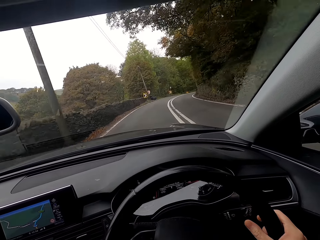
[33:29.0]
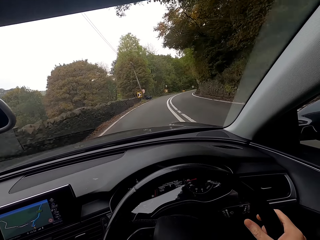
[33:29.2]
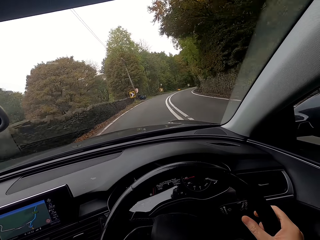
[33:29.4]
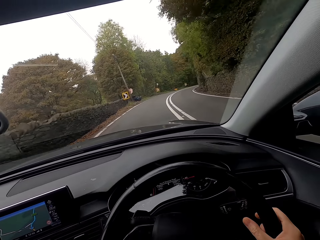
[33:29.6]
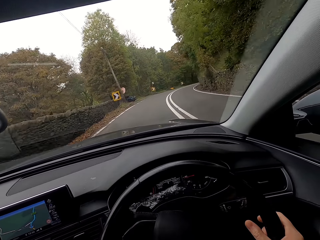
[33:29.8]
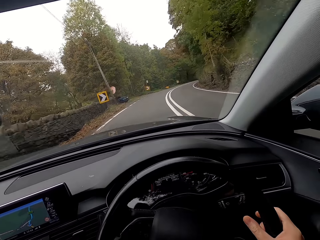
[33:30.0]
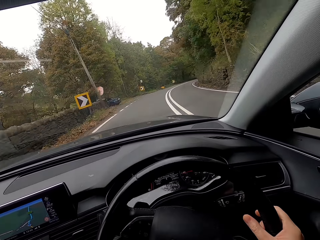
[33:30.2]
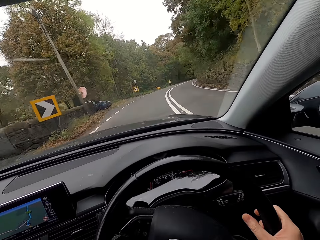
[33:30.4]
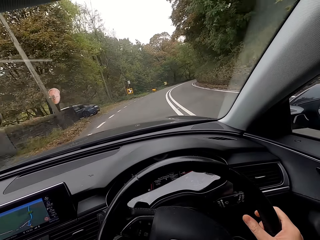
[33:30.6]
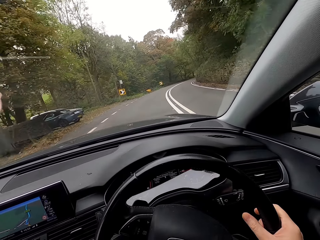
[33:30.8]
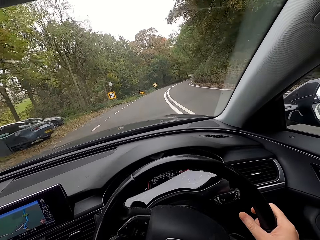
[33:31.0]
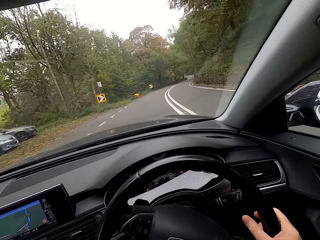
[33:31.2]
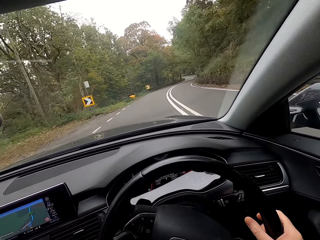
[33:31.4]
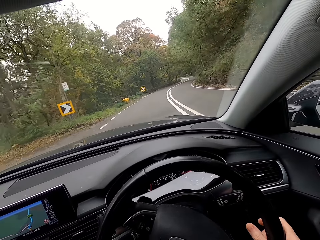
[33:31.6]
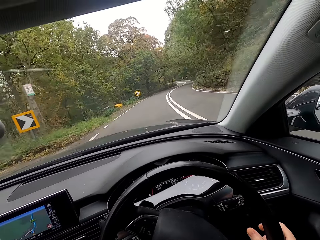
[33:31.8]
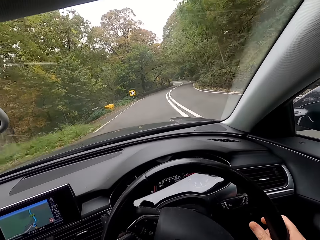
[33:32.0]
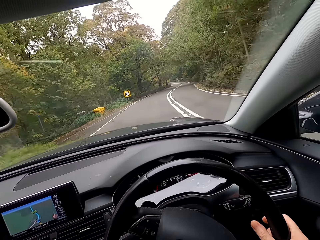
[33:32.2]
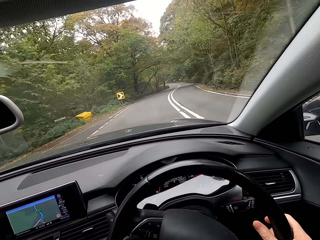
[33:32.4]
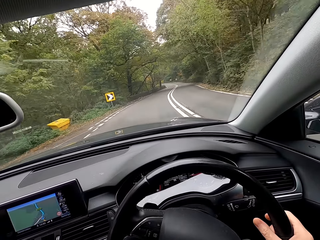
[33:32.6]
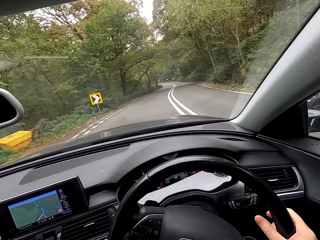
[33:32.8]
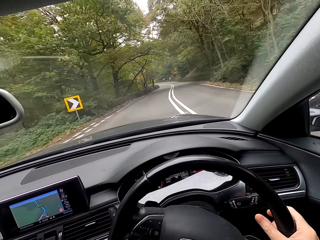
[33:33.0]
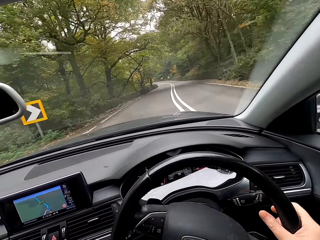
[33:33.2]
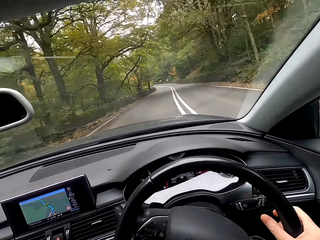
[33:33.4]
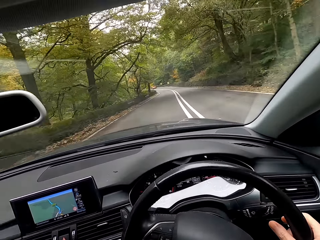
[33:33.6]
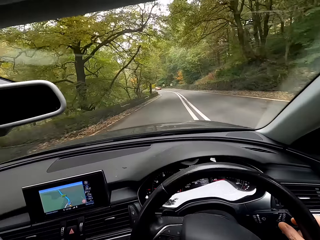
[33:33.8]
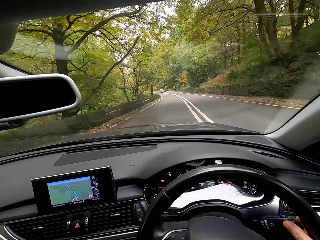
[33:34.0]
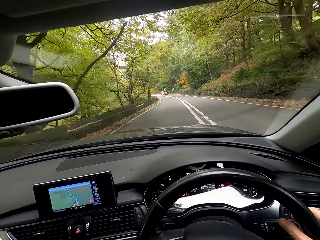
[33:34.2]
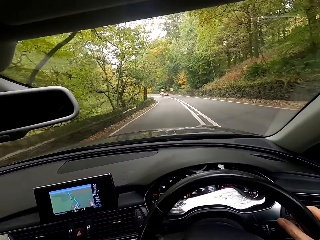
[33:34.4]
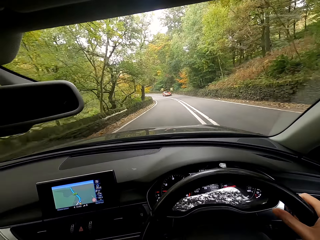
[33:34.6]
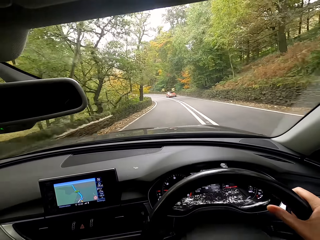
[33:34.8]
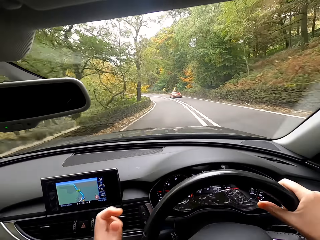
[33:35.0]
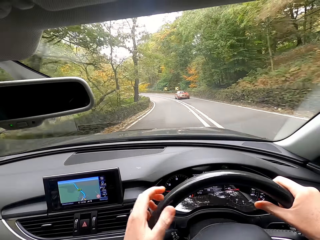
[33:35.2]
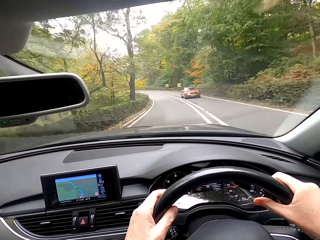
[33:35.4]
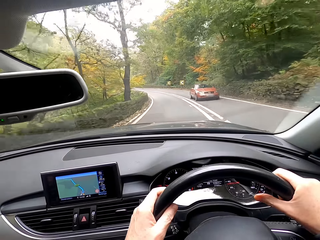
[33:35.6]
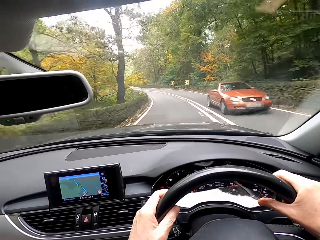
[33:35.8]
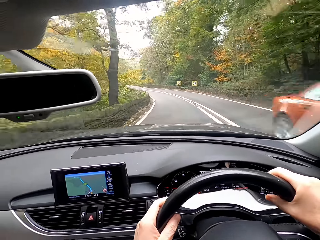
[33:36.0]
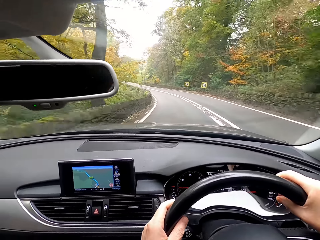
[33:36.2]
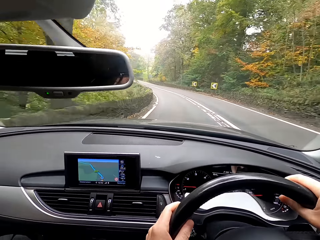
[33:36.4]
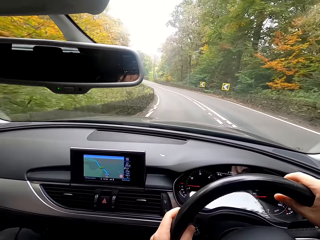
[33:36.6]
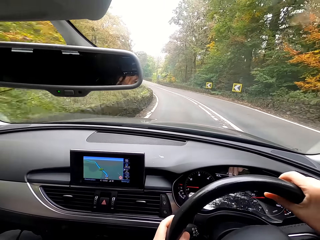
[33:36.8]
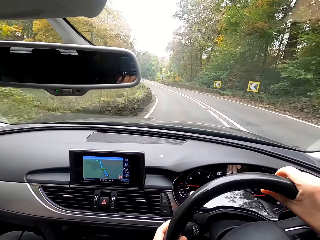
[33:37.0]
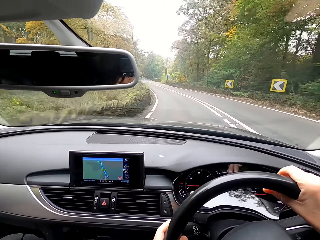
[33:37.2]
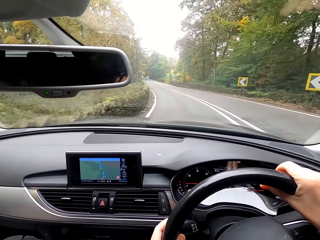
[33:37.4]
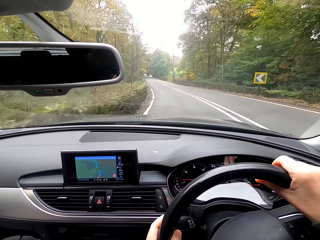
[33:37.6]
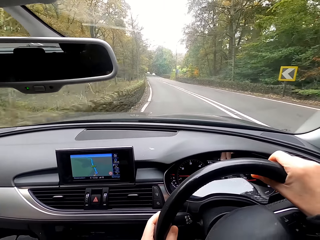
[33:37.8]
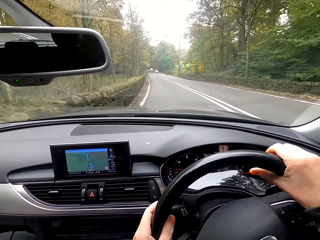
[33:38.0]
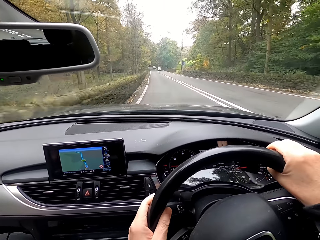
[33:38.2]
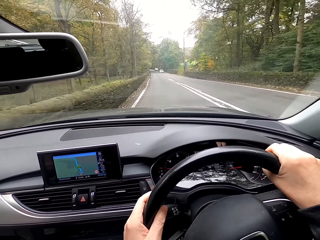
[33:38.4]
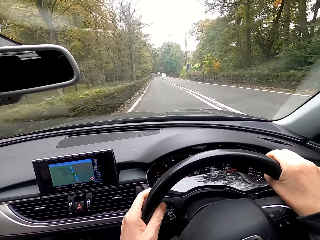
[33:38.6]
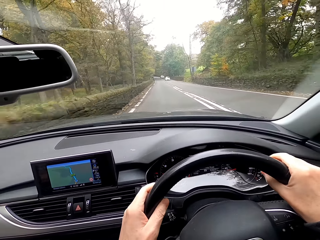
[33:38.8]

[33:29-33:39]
A saloon car drives past the camera wearer.

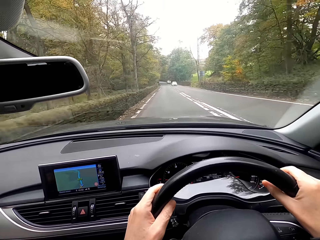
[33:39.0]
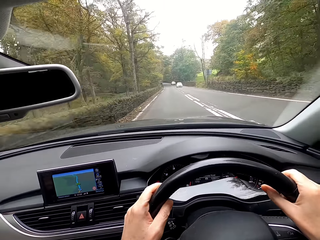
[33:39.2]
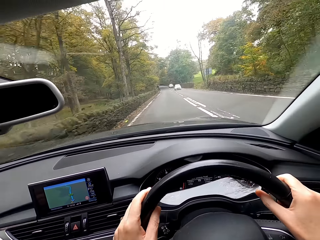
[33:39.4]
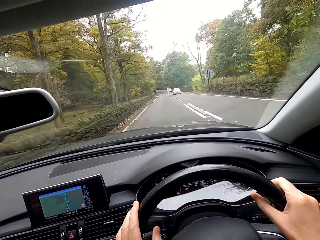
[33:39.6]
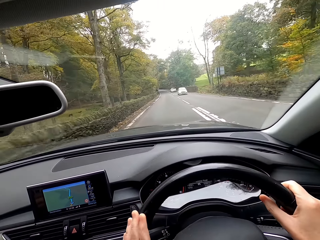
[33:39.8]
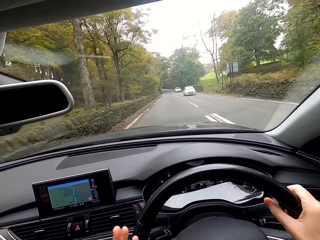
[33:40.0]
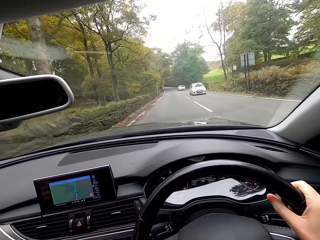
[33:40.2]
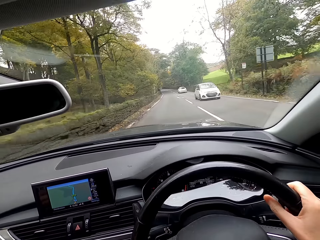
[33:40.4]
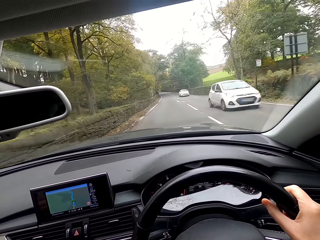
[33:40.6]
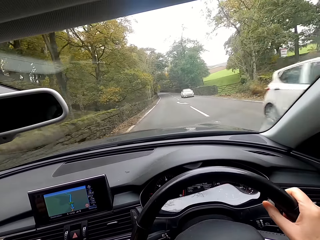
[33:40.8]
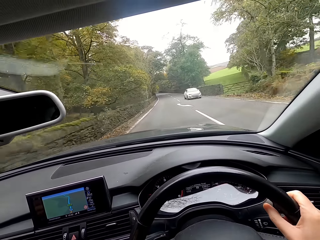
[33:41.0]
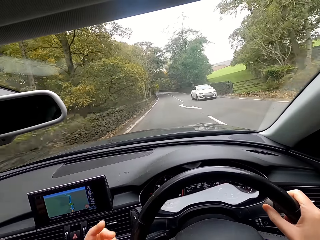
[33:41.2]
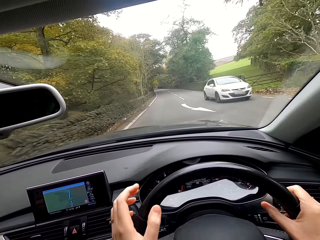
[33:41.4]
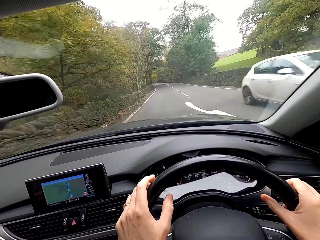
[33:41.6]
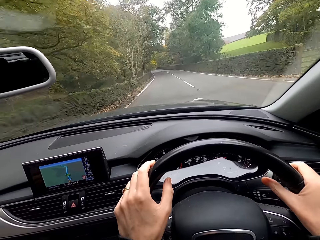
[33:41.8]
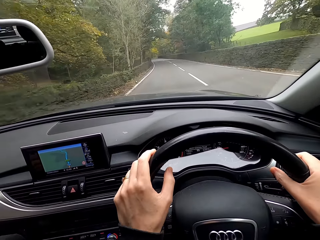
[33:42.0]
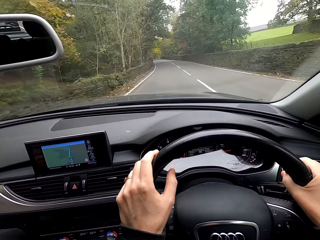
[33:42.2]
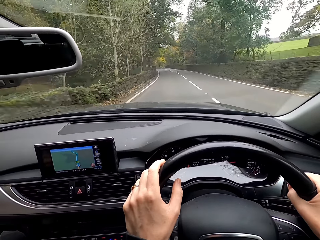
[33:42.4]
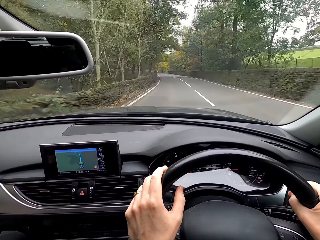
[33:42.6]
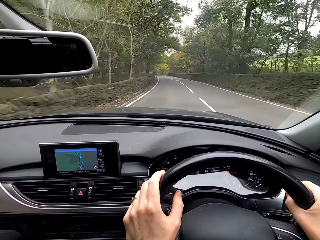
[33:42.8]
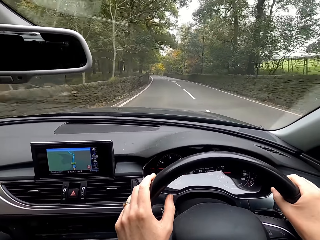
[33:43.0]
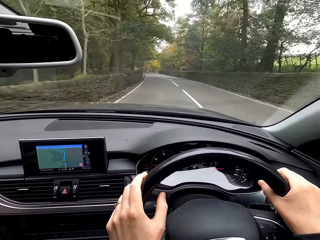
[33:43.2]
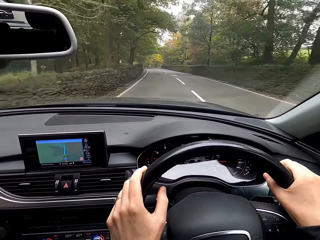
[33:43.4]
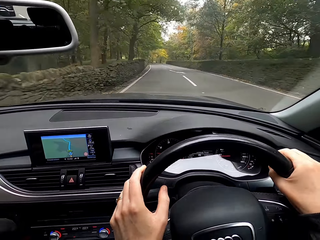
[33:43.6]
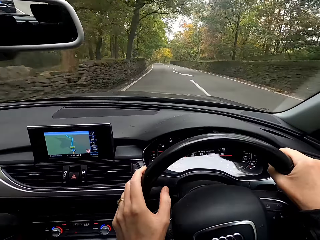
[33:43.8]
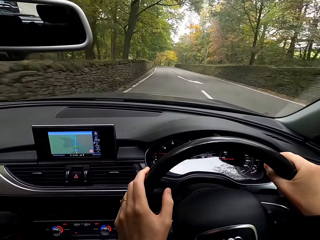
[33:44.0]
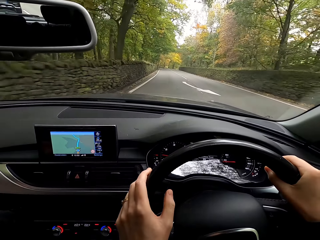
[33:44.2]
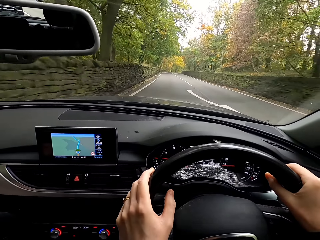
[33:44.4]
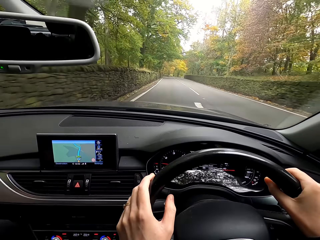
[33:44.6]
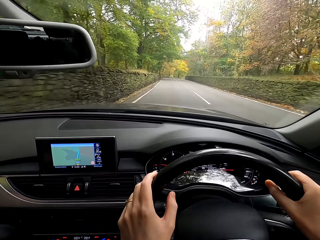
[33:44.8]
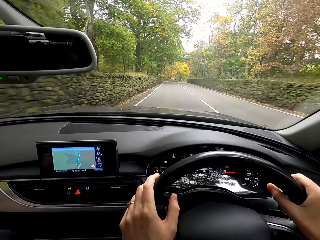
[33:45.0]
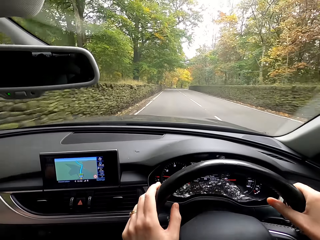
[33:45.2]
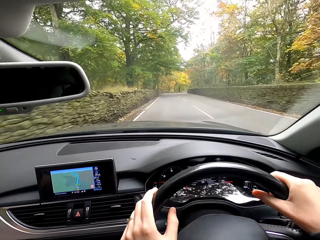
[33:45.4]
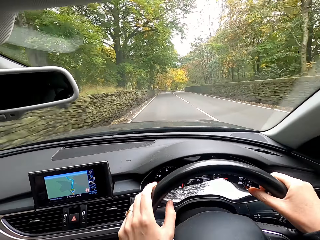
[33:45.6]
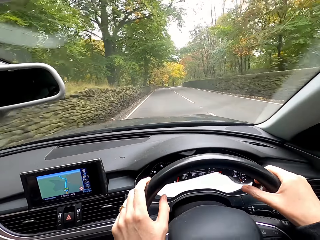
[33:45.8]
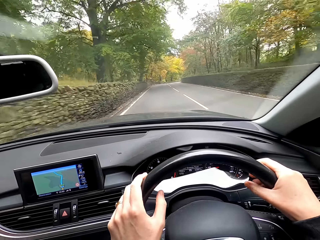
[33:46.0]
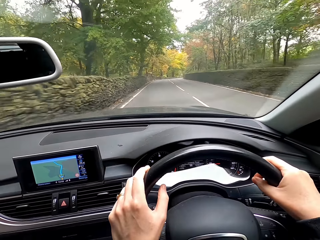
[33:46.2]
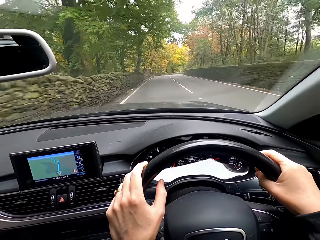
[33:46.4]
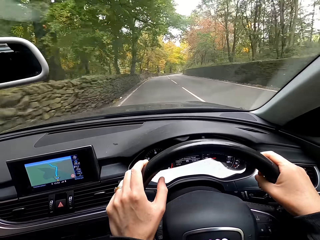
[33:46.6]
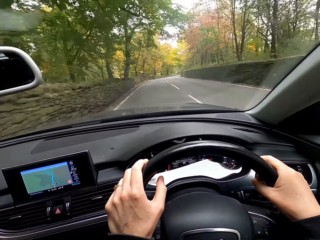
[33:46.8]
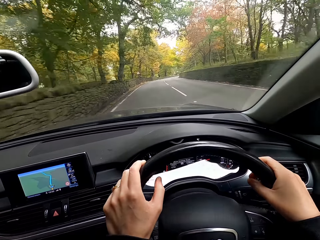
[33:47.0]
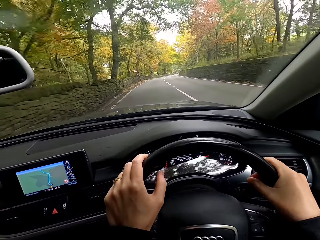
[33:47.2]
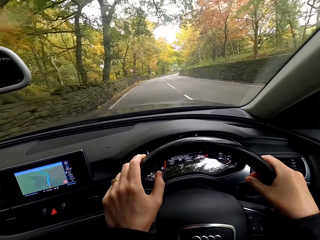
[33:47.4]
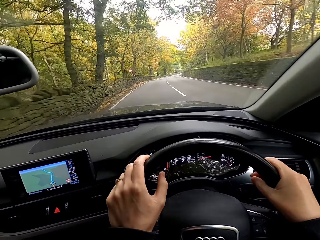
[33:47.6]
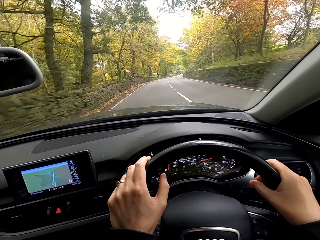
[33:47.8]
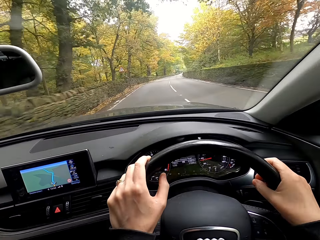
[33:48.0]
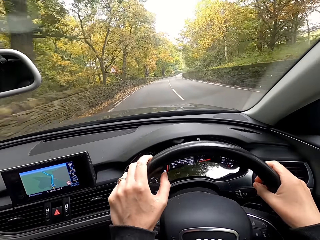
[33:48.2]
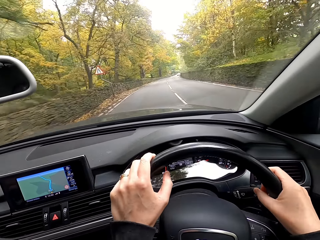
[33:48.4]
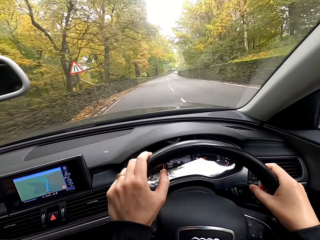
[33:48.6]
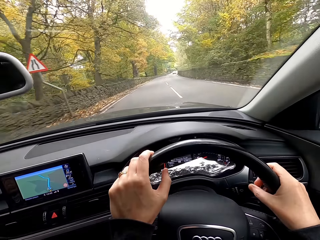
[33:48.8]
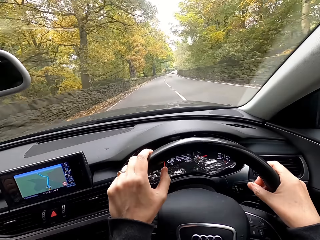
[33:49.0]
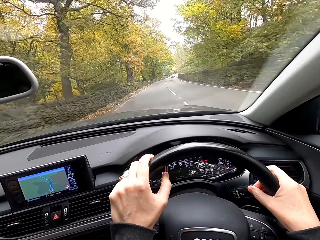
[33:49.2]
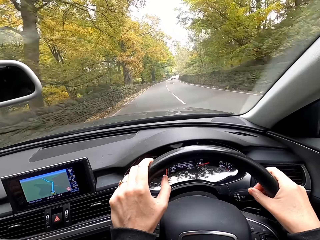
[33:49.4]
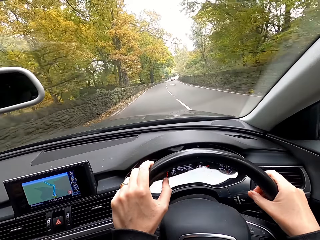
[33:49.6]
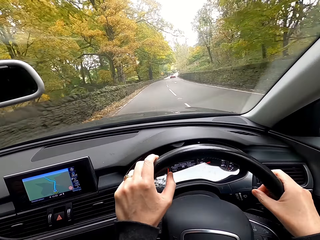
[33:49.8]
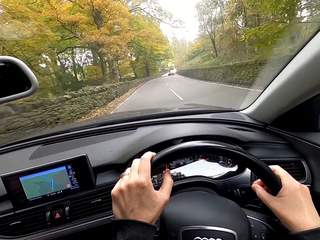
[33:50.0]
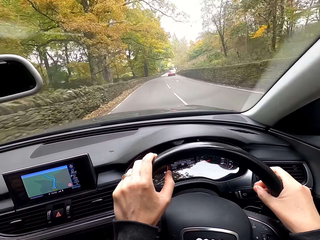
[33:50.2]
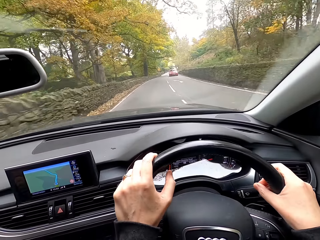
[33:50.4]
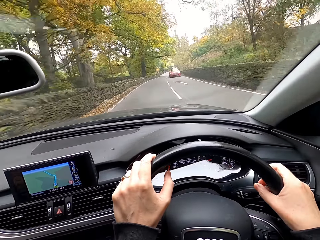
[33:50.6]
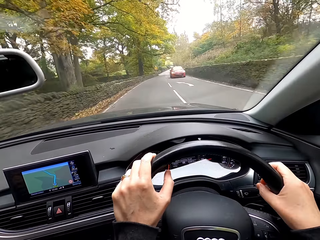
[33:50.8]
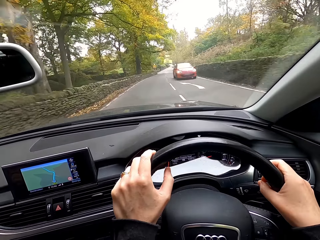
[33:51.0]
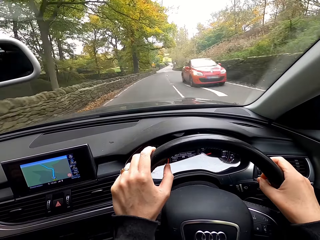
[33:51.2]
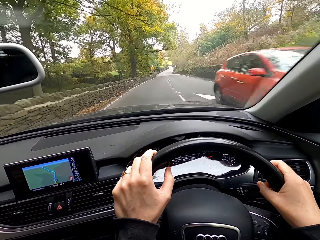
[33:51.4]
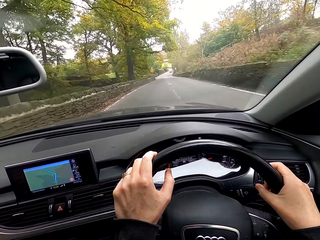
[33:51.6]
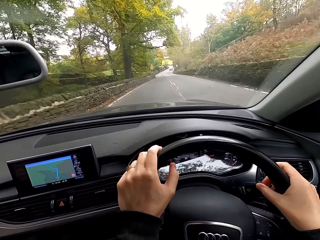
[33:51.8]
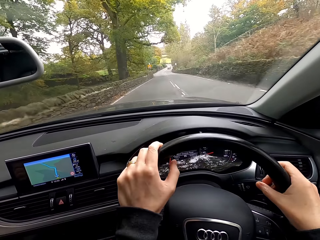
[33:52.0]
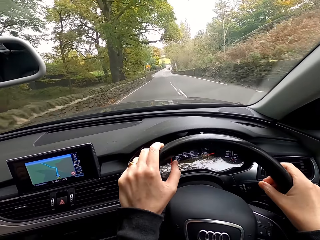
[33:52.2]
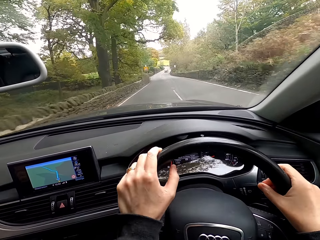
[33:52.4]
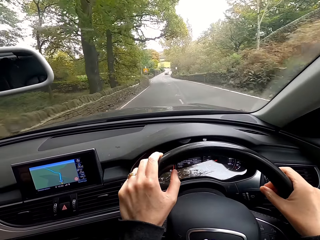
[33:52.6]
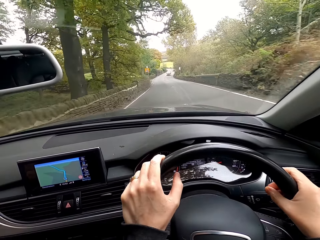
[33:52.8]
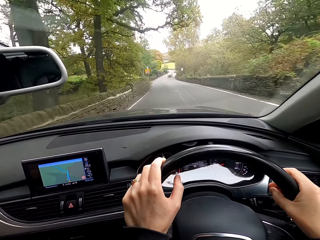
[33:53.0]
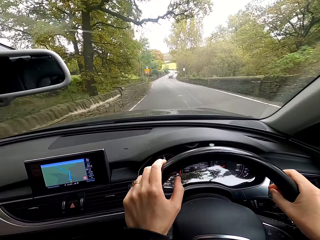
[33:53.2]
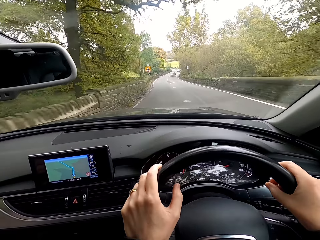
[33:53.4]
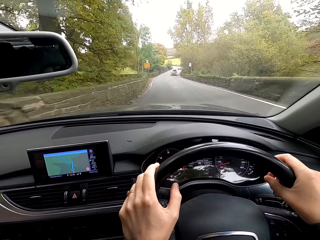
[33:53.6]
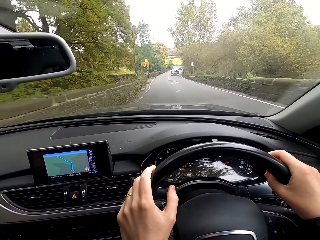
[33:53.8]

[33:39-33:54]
A saloon car drives past the camera wearer. A saloon car drives past them again. An SUV drives past them.
